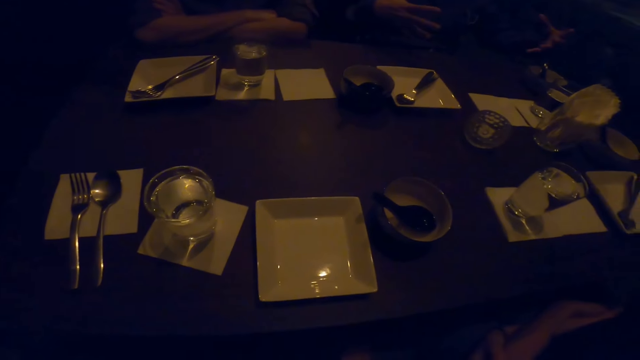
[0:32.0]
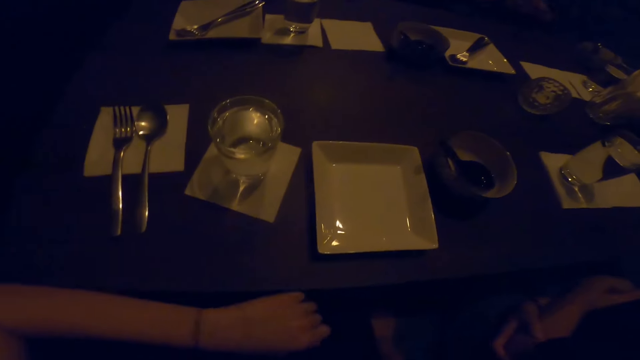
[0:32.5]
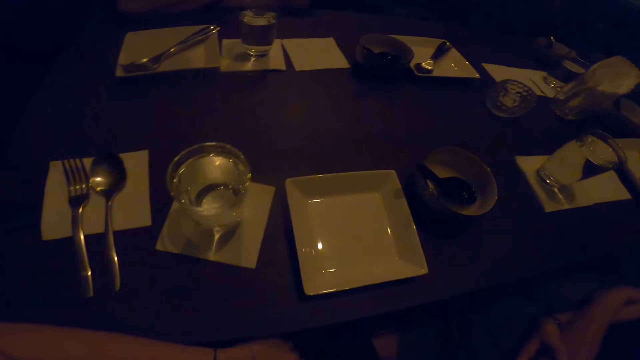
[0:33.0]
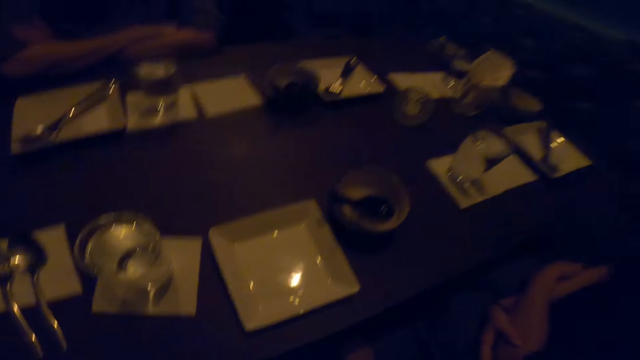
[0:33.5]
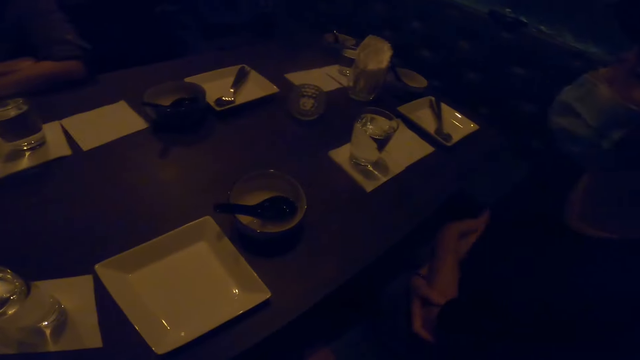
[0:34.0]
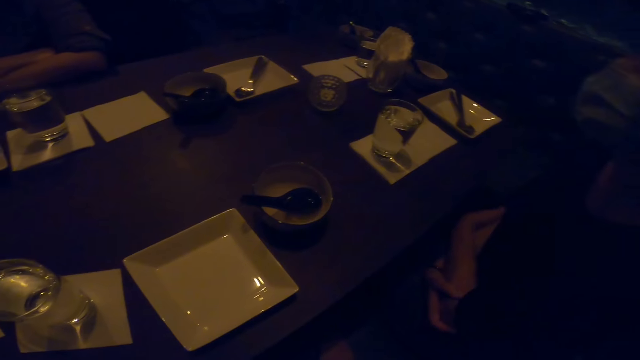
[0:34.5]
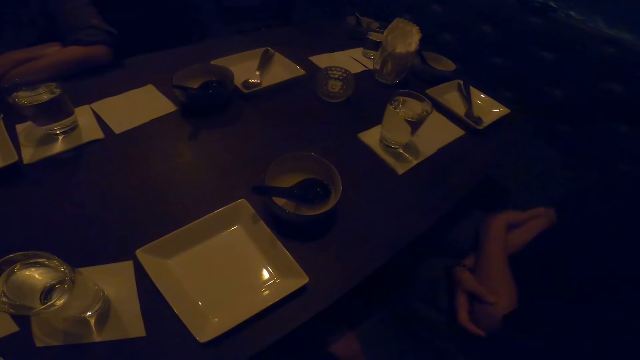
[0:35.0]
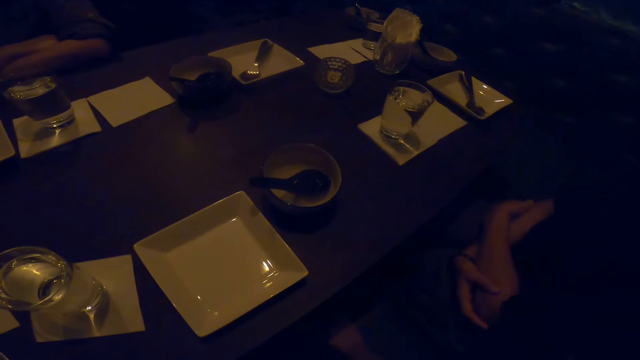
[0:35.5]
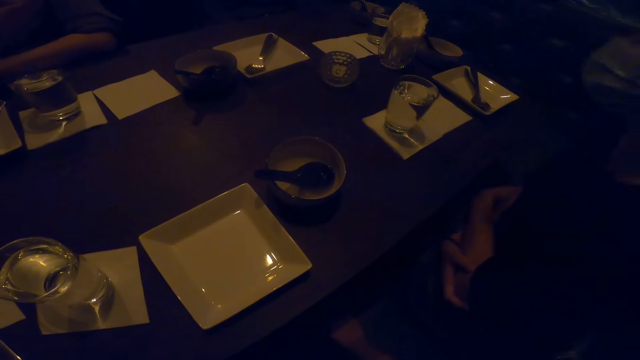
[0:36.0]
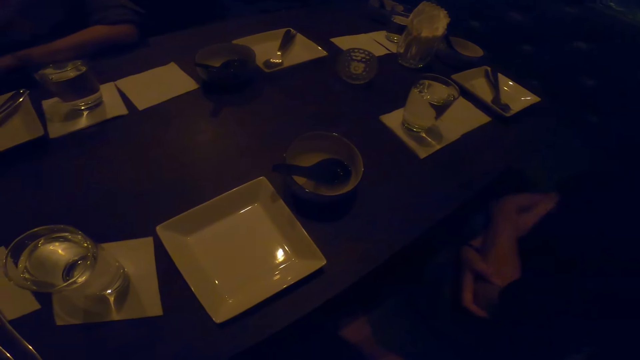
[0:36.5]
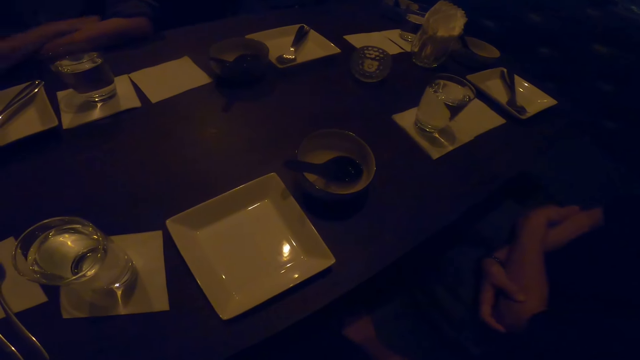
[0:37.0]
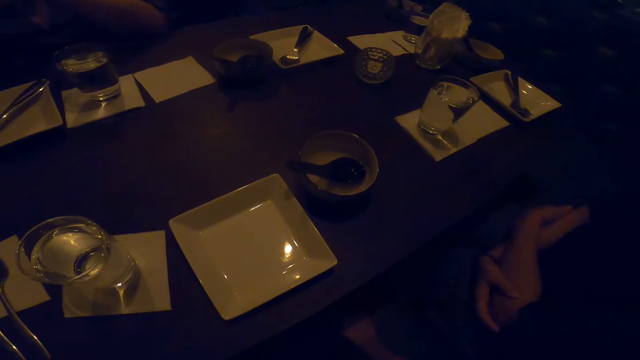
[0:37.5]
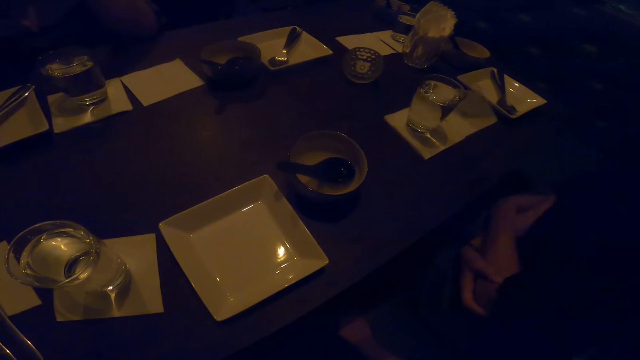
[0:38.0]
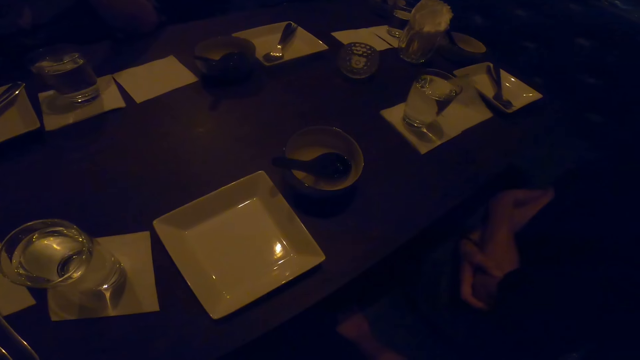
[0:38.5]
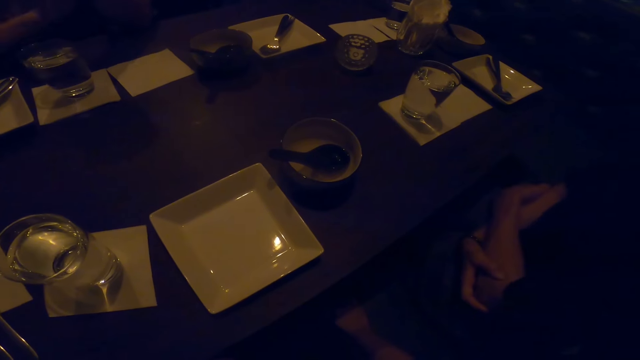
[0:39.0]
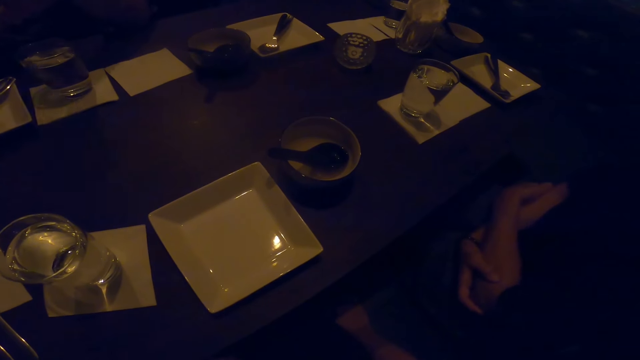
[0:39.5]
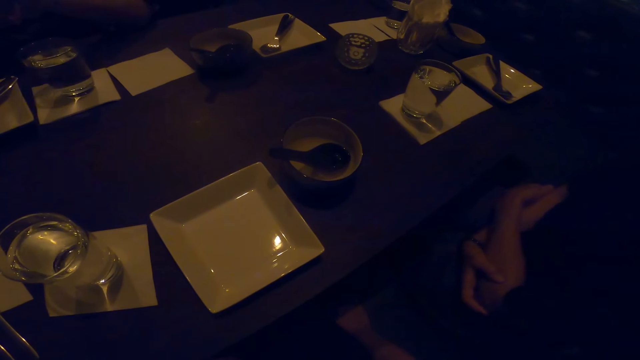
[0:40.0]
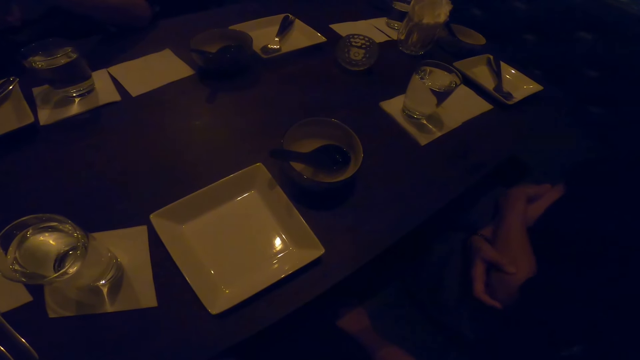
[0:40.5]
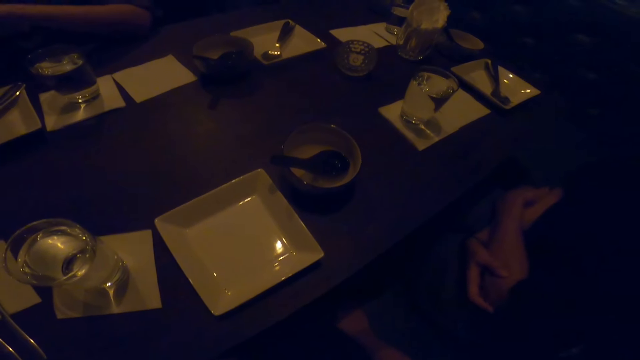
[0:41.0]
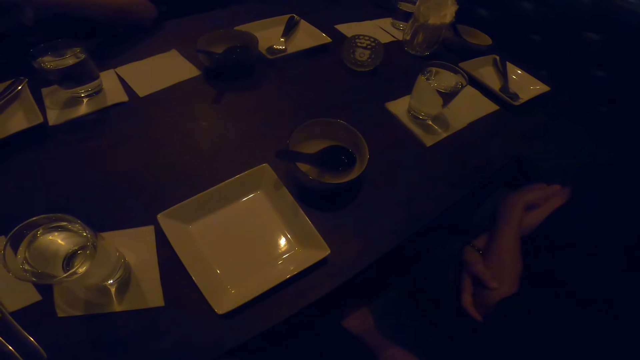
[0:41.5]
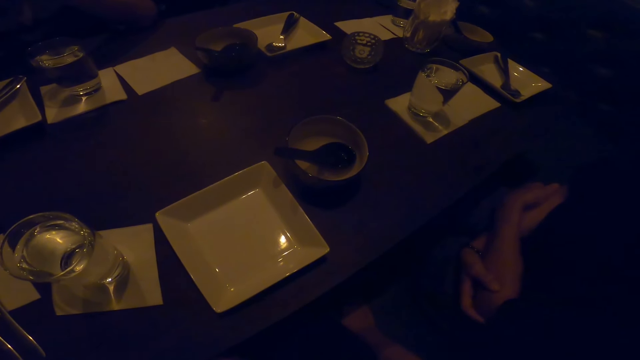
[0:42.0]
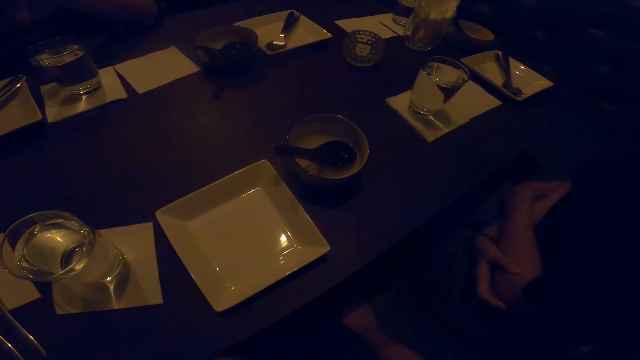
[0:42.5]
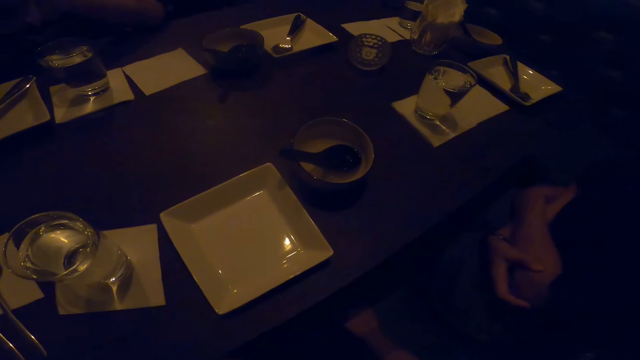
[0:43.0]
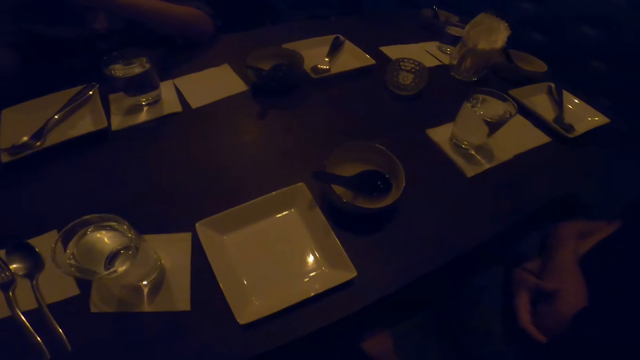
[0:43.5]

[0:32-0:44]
The camera wearer moves hands. They converse with colleagues. The other woman swings.

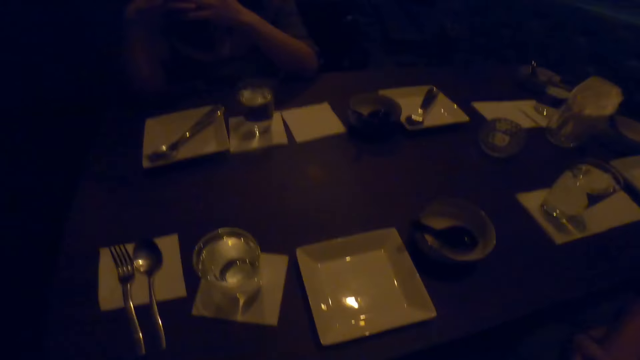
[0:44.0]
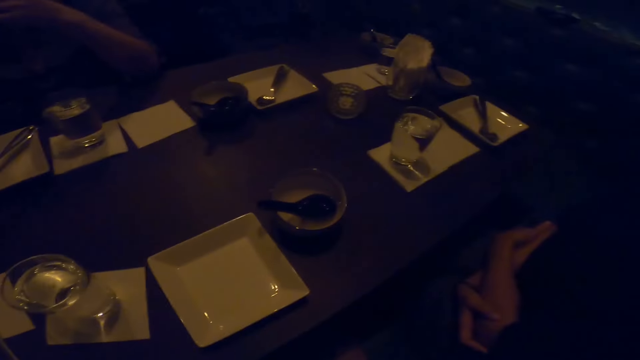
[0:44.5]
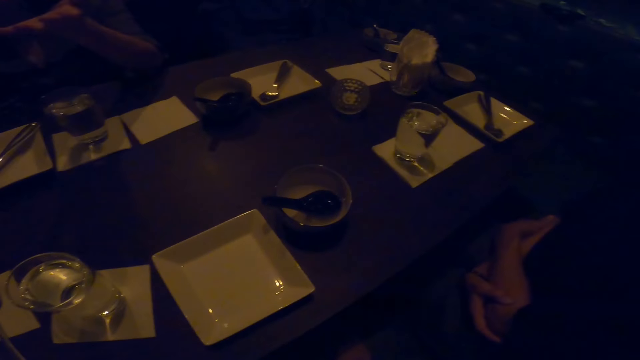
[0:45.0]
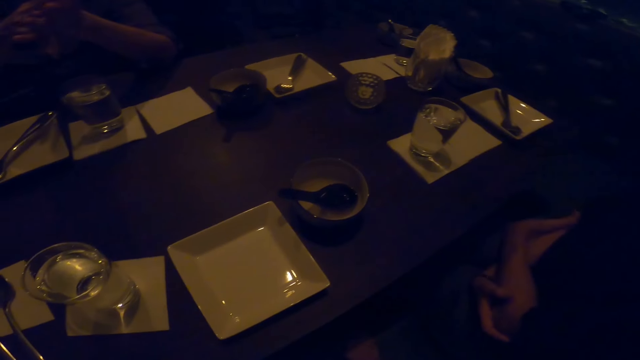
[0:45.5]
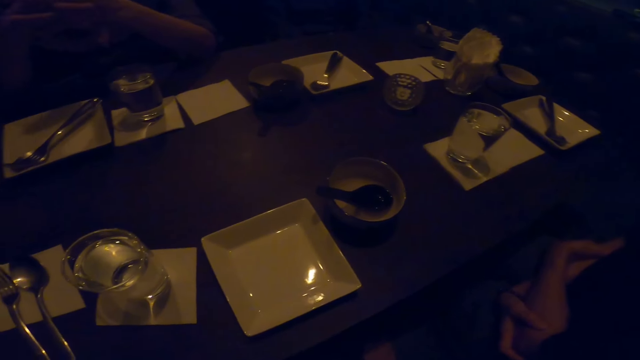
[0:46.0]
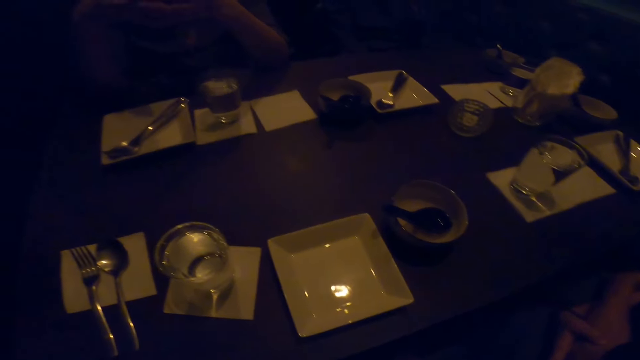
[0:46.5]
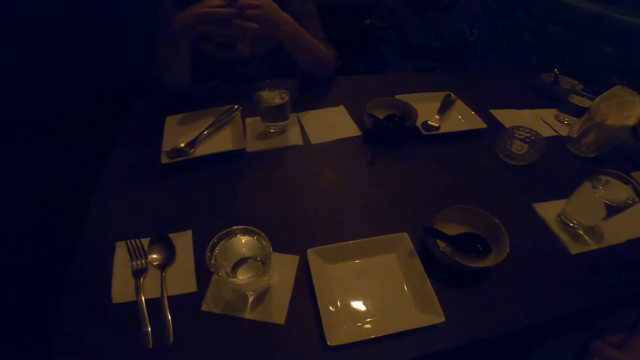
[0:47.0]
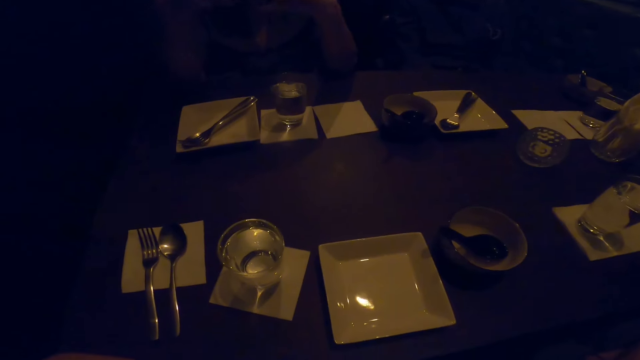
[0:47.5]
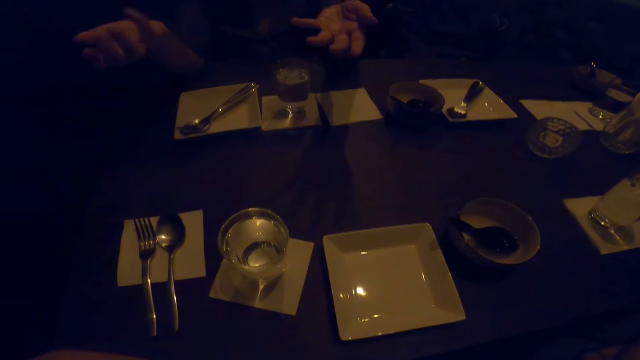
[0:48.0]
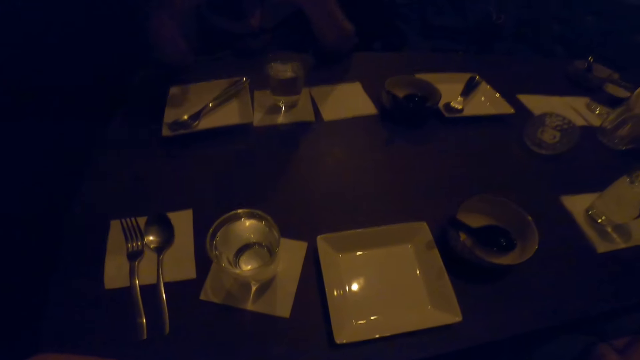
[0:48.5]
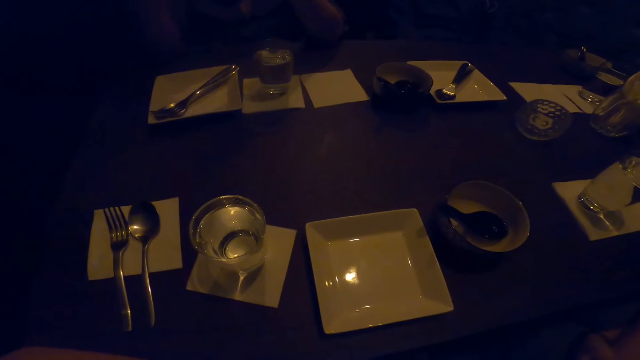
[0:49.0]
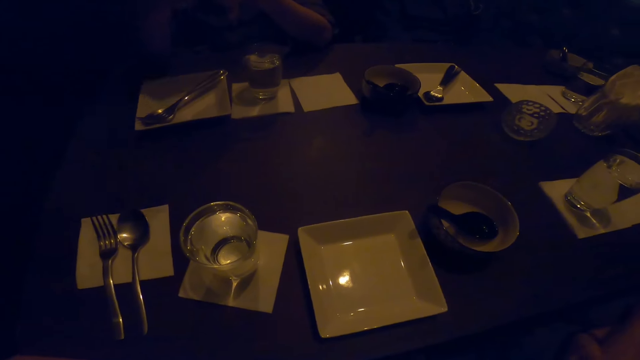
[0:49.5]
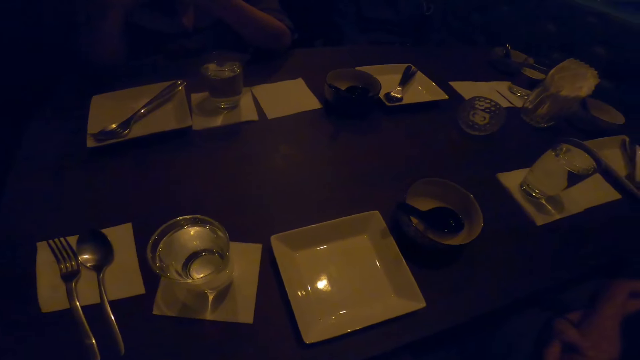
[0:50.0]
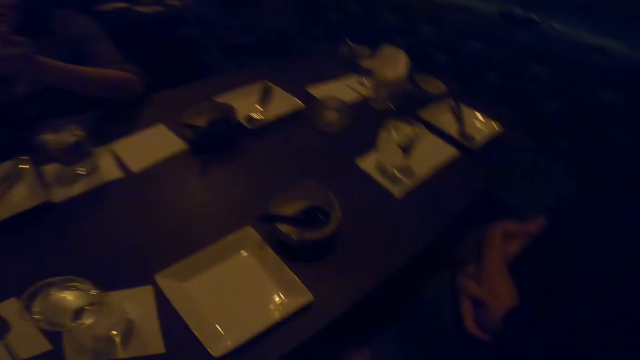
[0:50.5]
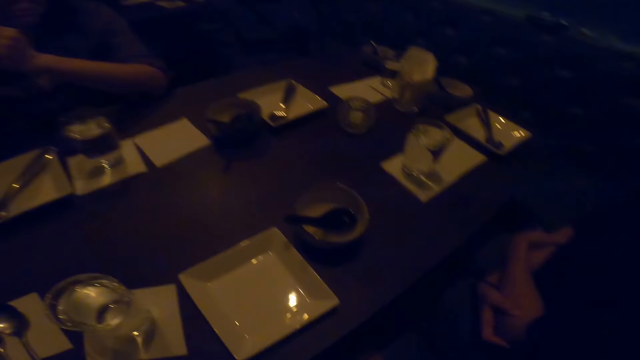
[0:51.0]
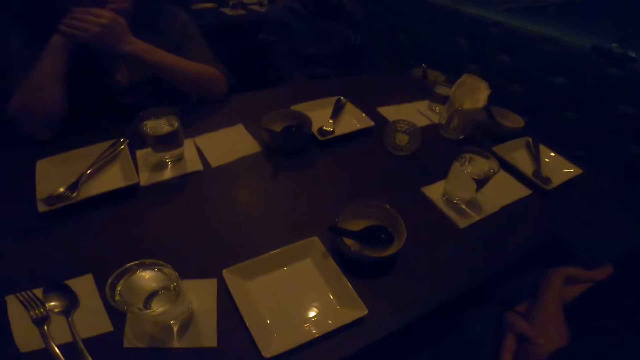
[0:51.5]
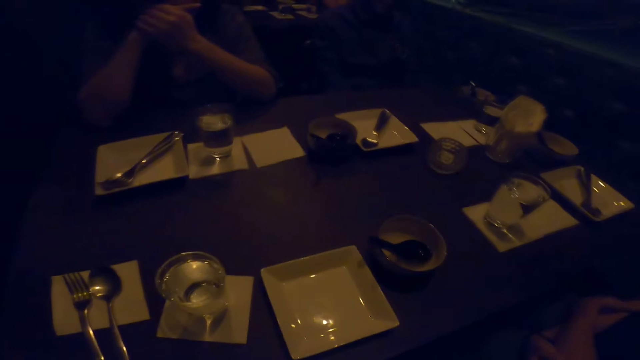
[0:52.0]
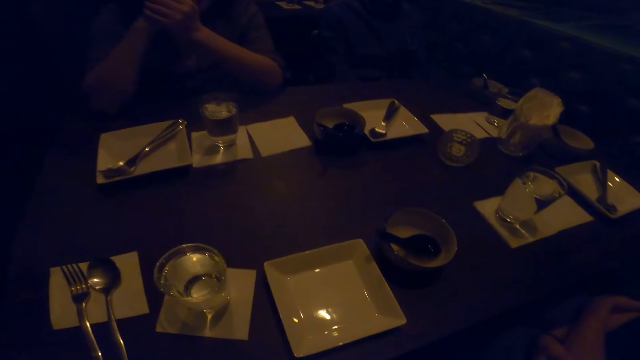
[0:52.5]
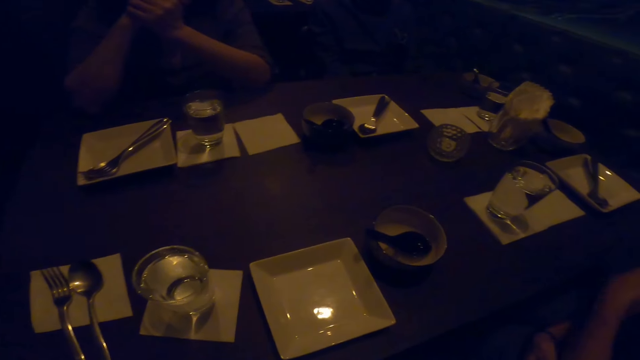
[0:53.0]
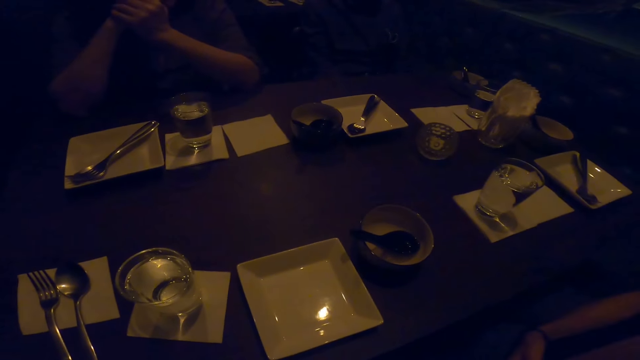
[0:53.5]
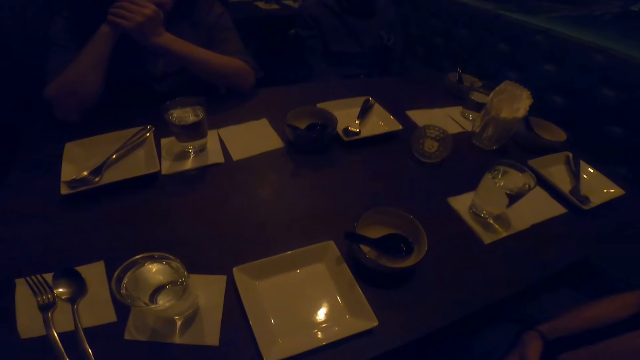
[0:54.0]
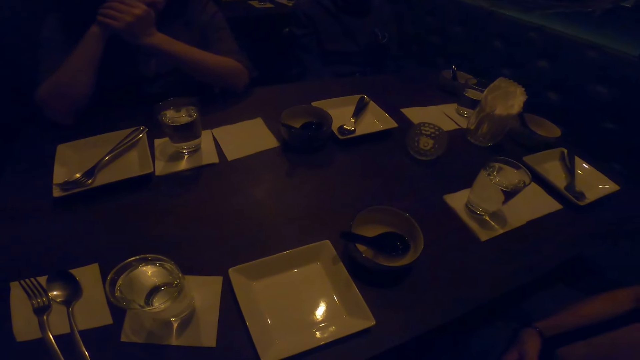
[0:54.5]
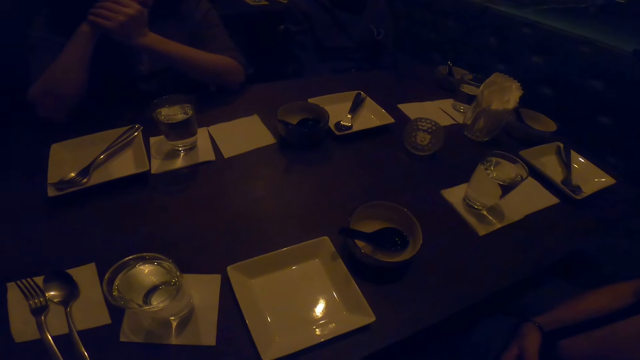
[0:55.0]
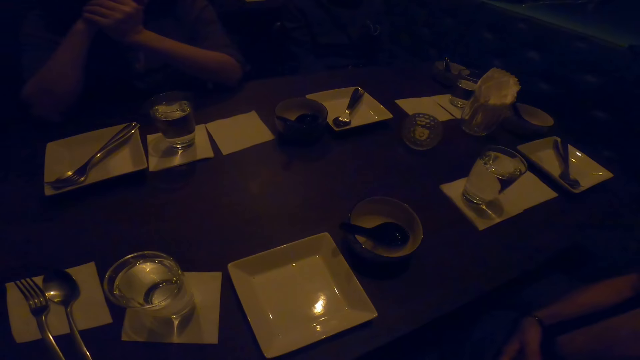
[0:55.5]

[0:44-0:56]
The first woman converses with the camera wearer, the other woman and the man.
